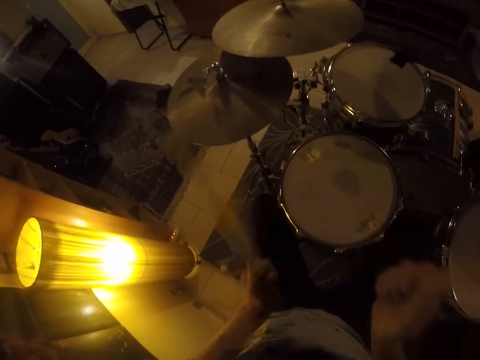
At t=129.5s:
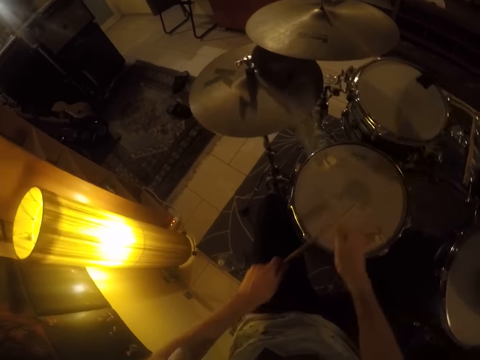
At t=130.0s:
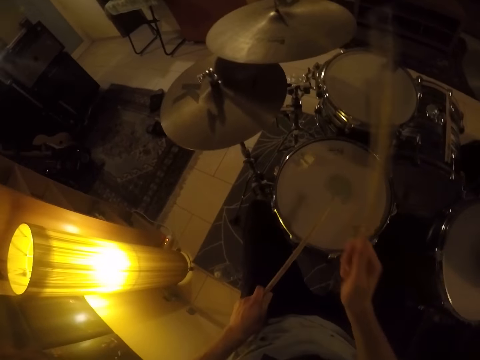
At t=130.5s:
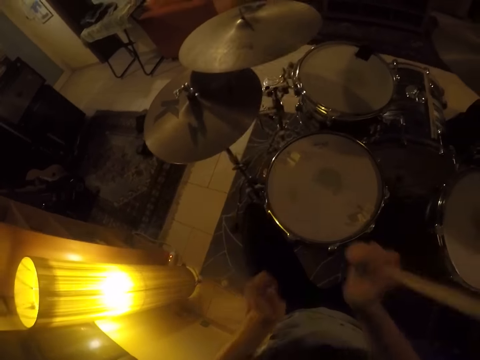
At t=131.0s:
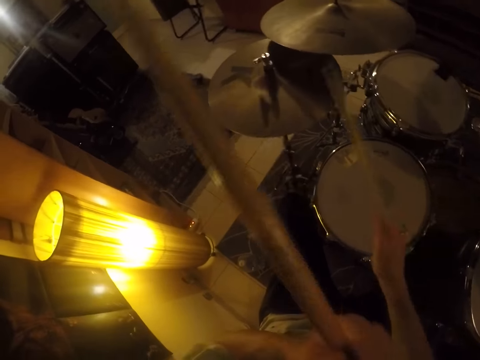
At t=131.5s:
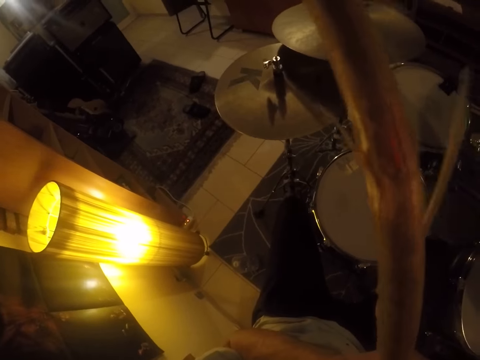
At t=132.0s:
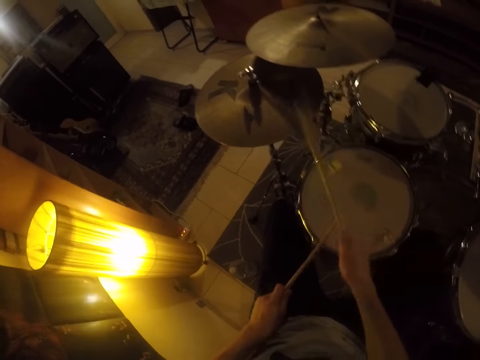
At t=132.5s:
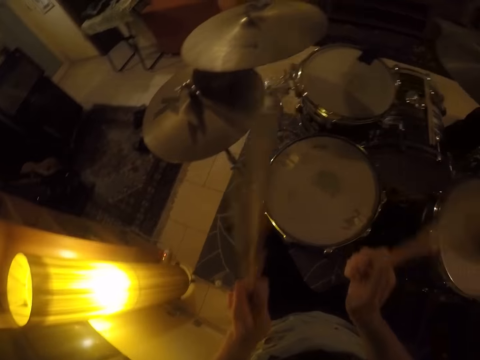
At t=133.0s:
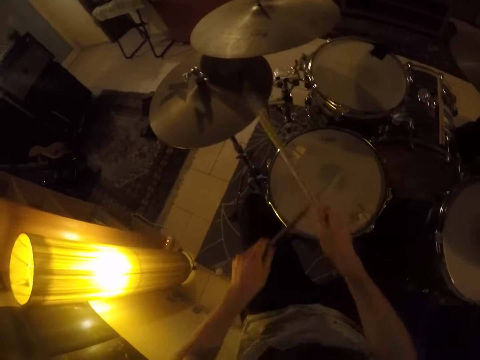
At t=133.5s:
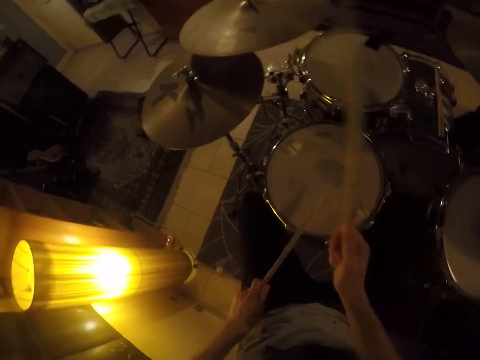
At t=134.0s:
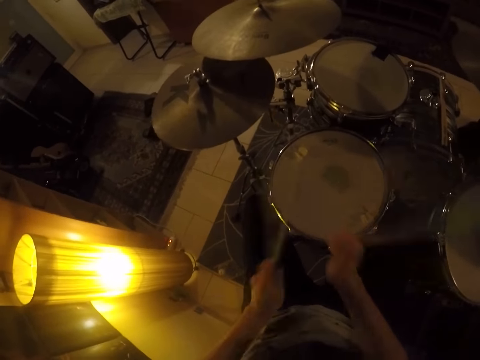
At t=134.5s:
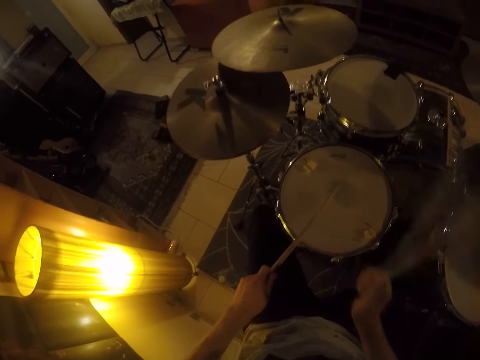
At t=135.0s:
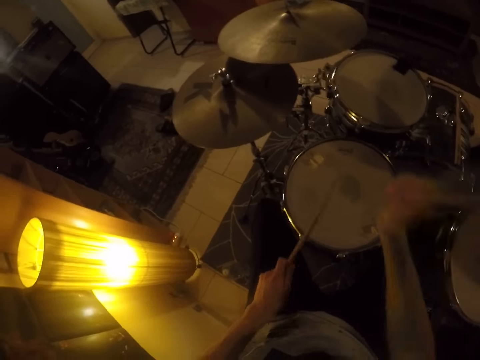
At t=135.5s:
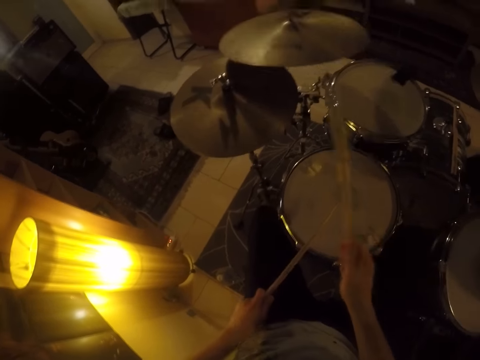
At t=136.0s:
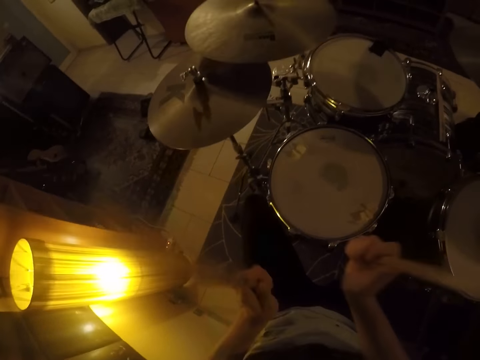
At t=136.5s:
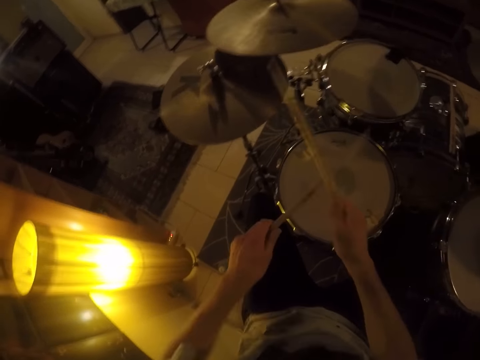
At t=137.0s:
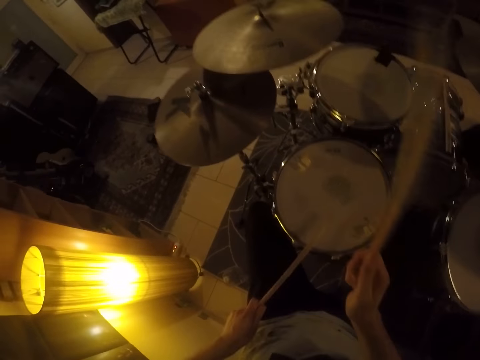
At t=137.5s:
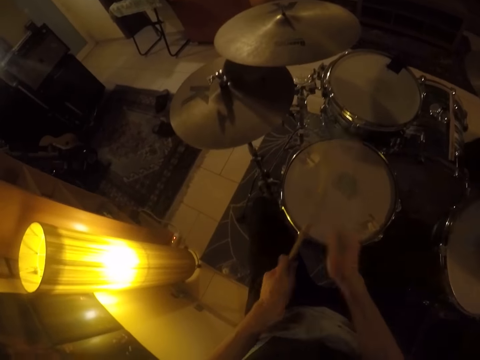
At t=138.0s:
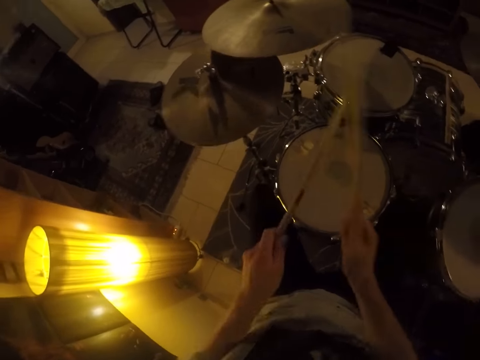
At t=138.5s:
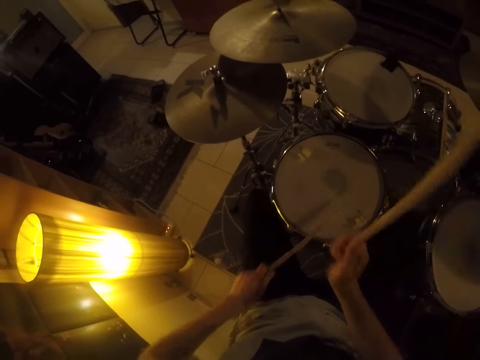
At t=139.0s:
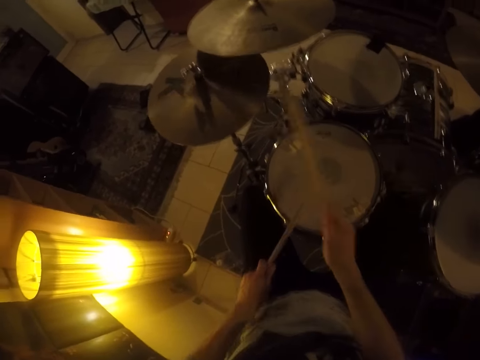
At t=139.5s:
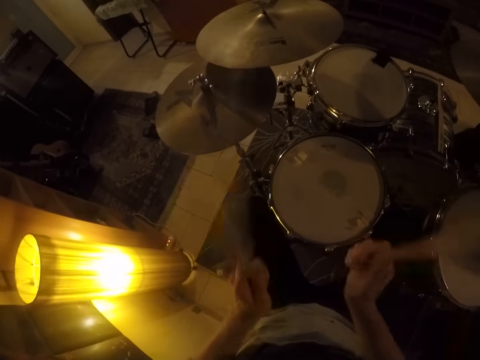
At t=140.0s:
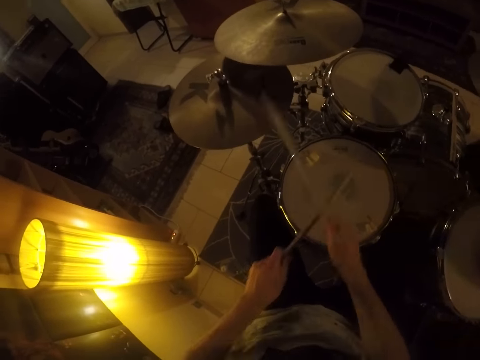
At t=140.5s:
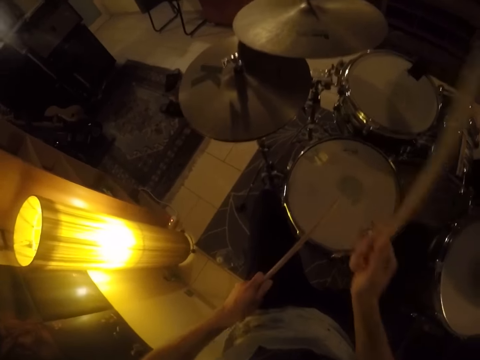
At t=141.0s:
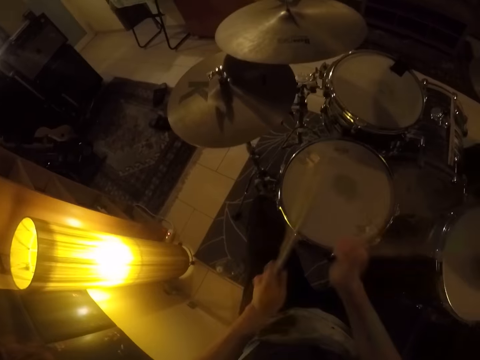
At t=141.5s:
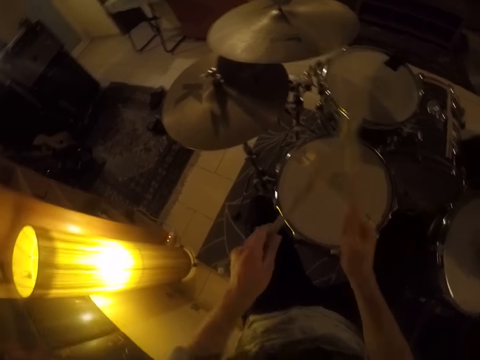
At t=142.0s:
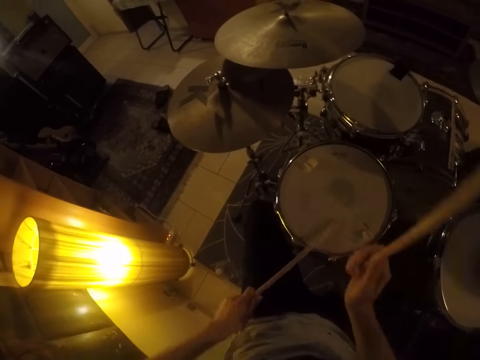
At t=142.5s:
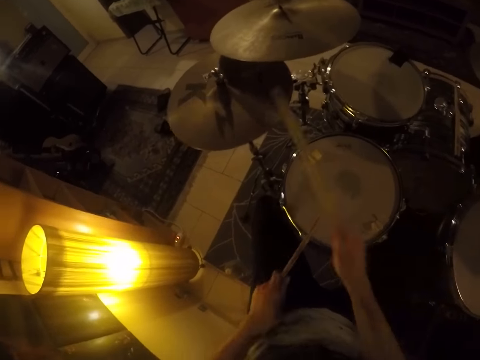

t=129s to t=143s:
The camera wearer plays the drum set with drumsticks. They play the drum set with the drumsticks repeatedly.

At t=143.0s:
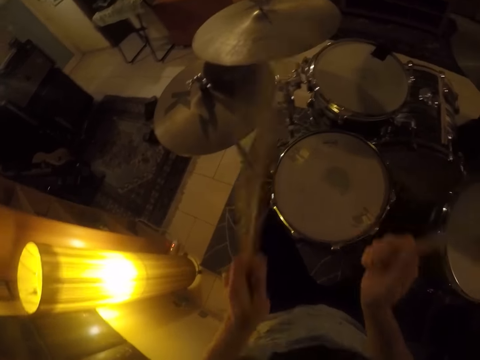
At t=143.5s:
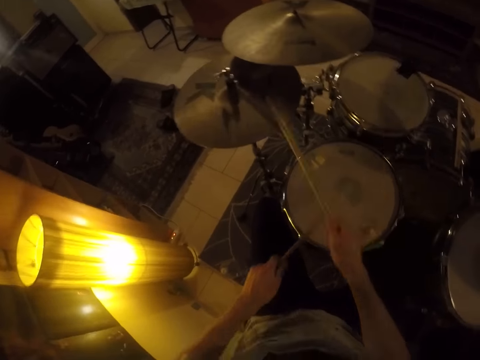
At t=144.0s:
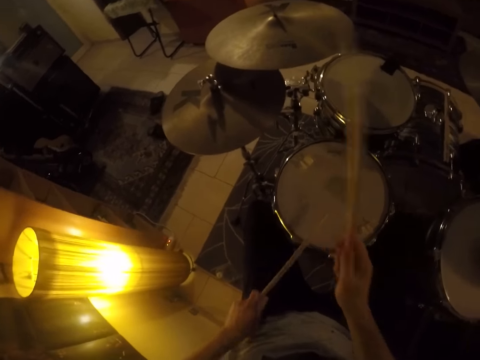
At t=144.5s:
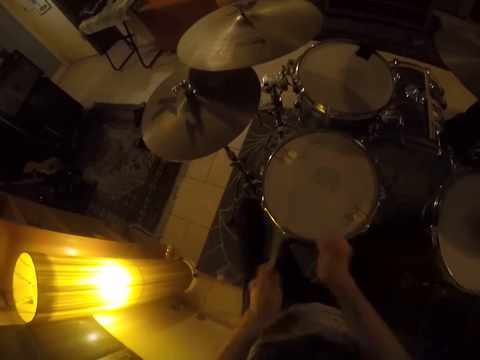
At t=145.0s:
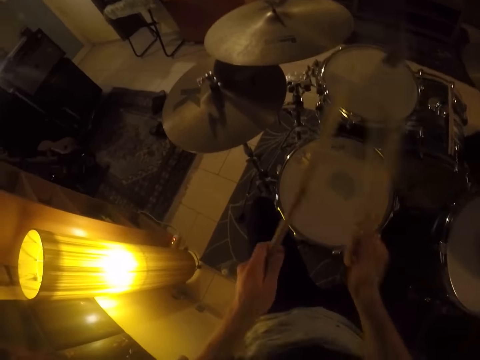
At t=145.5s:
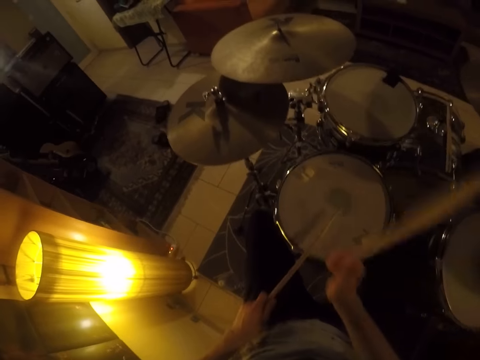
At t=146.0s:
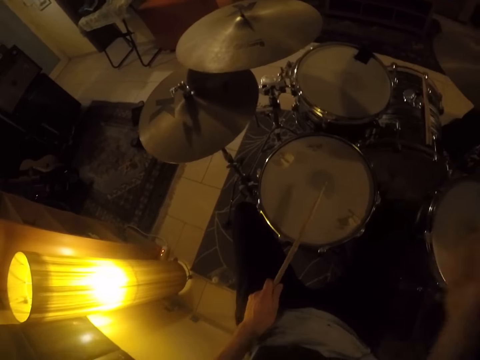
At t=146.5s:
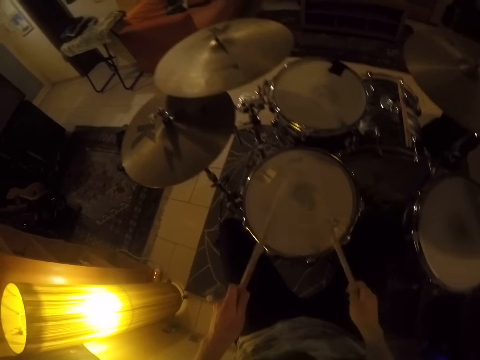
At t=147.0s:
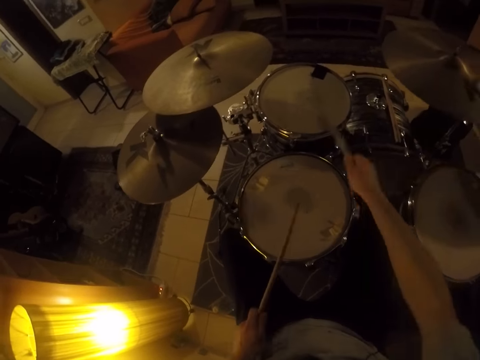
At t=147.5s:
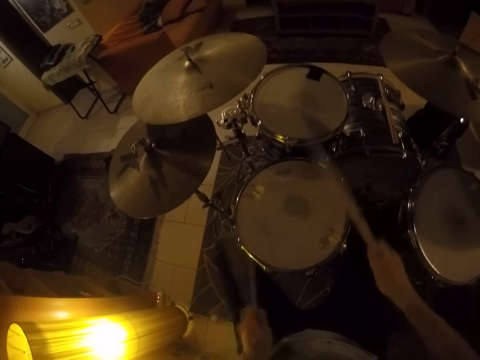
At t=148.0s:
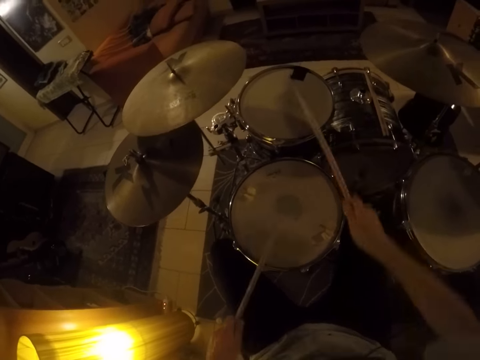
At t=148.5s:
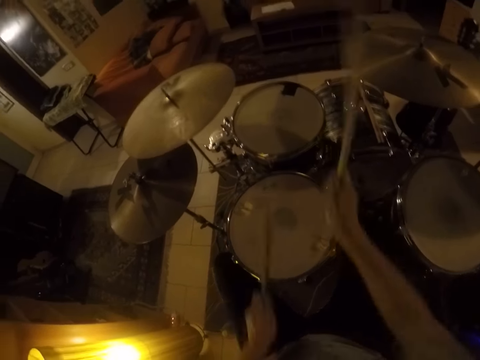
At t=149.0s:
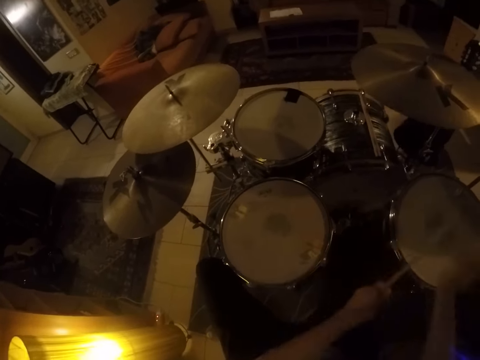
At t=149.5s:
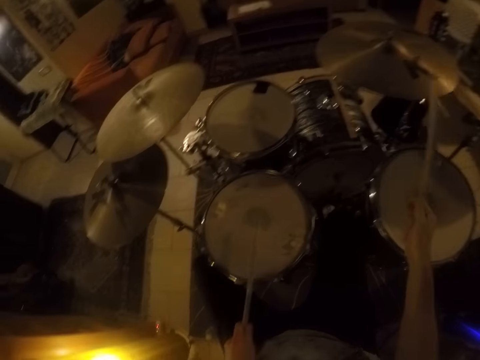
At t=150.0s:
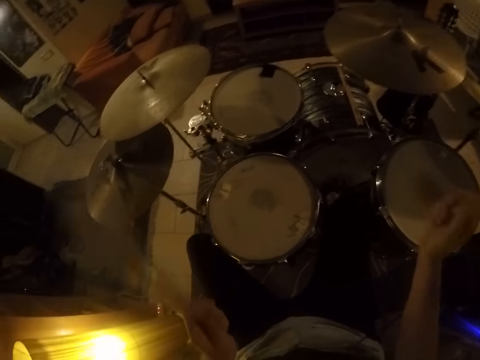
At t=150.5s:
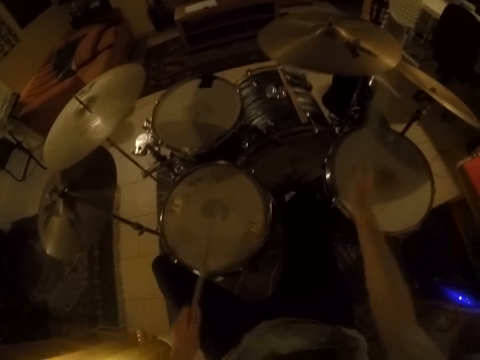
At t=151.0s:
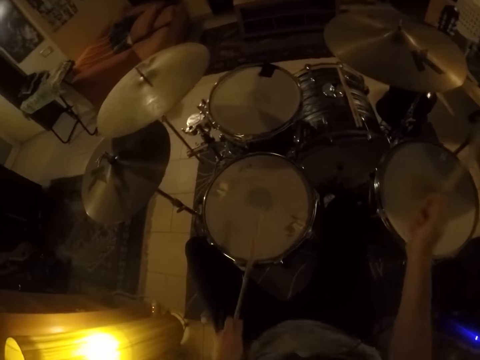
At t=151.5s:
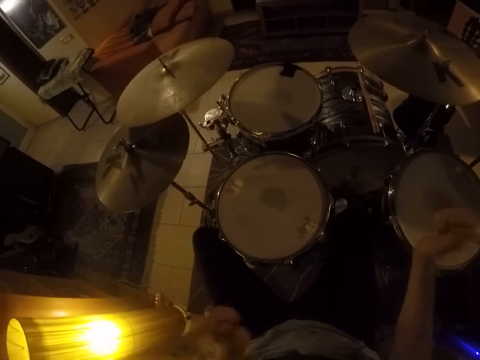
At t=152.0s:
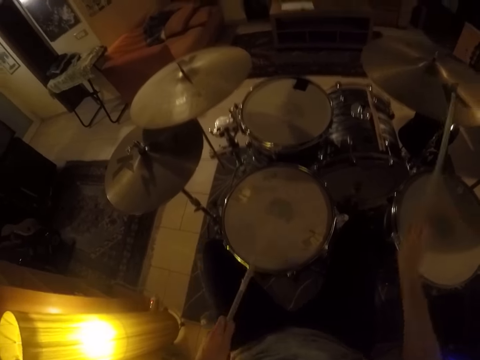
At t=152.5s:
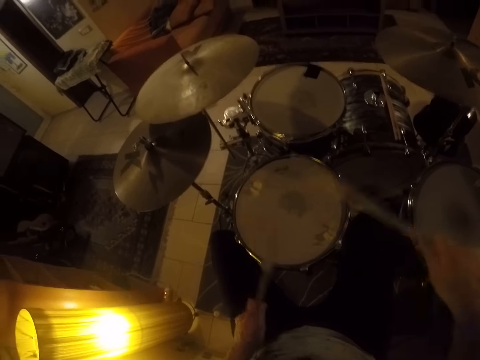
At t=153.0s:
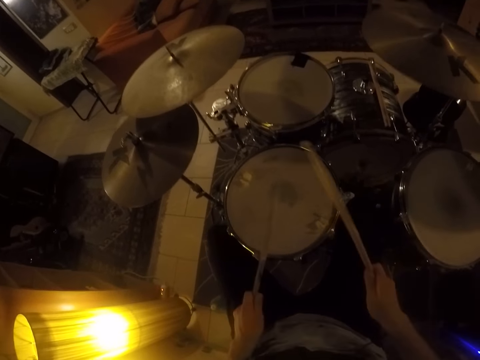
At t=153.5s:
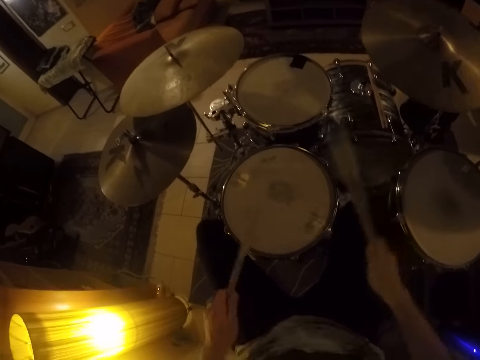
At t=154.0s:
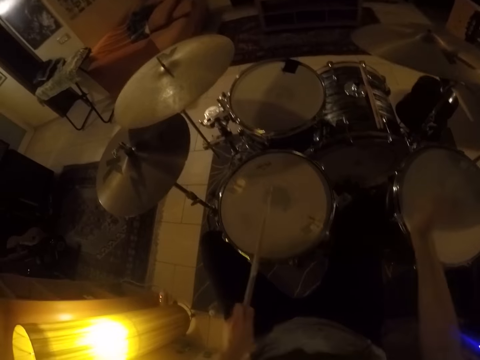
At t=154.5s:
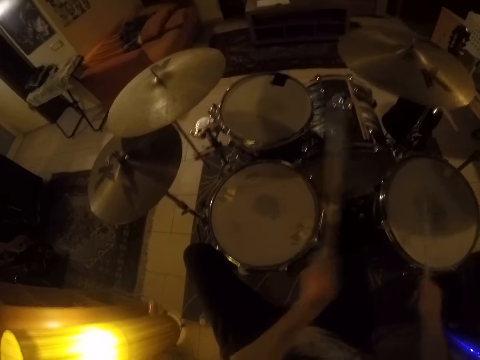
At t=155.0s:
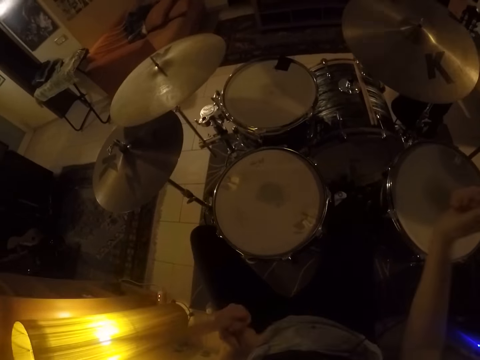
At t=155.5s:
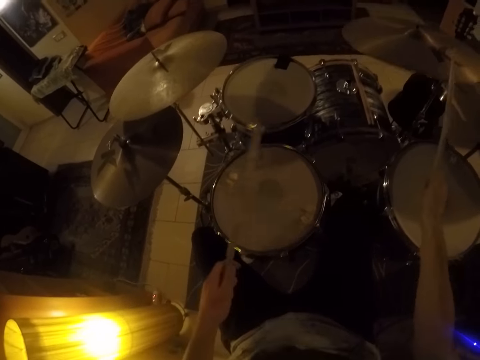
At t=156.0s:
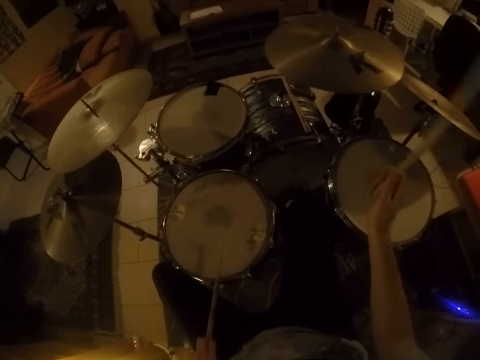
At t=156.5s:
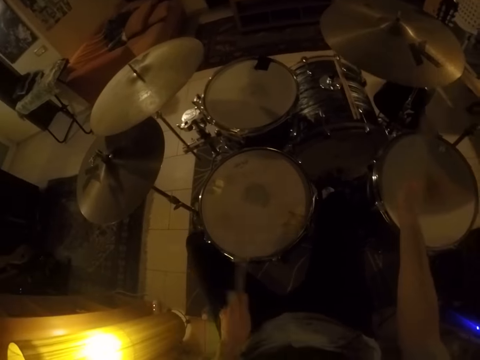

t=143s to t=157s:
The camera wearer plays the drum set with drumsticks. They play the drum set with the drumsticks repeatedly.
